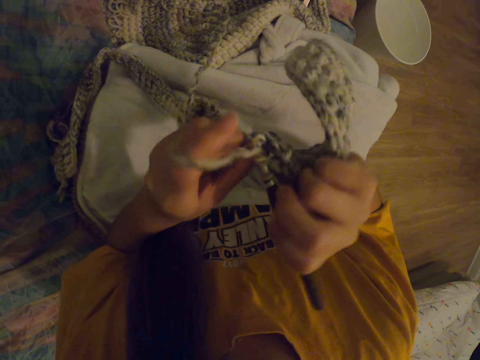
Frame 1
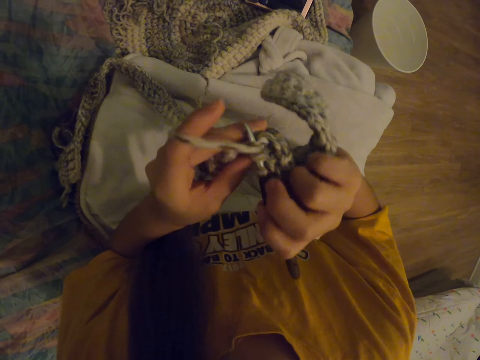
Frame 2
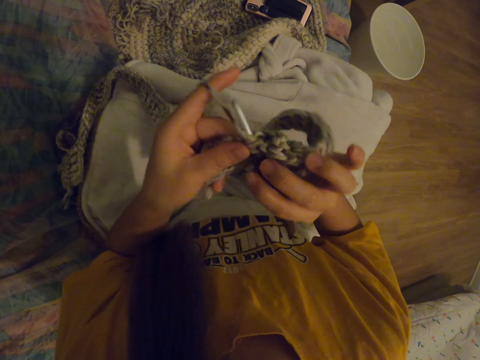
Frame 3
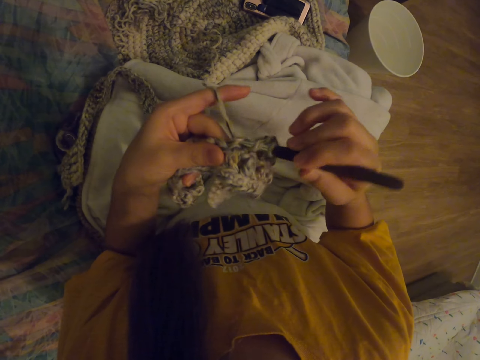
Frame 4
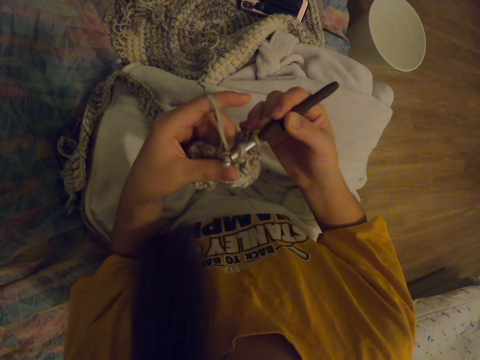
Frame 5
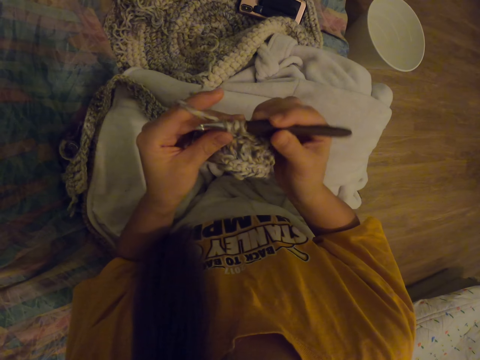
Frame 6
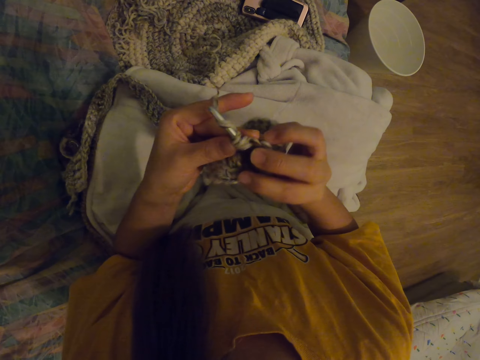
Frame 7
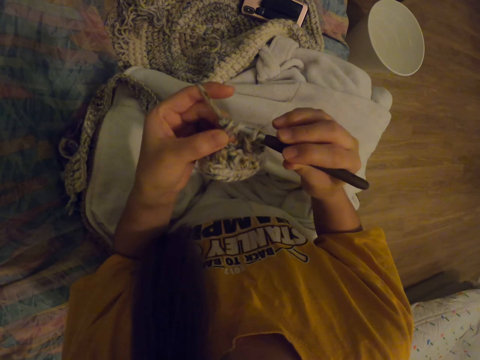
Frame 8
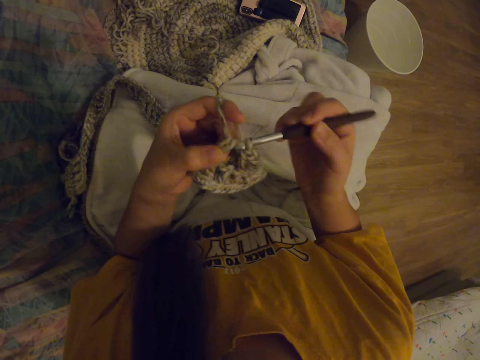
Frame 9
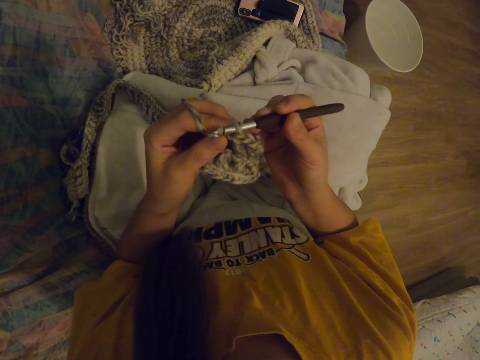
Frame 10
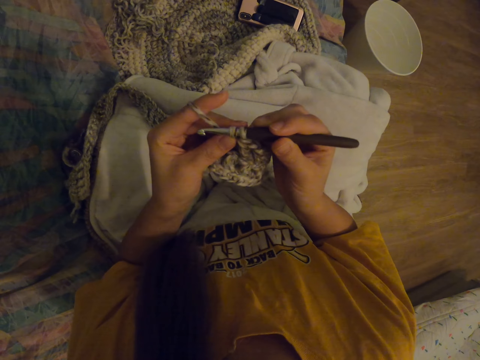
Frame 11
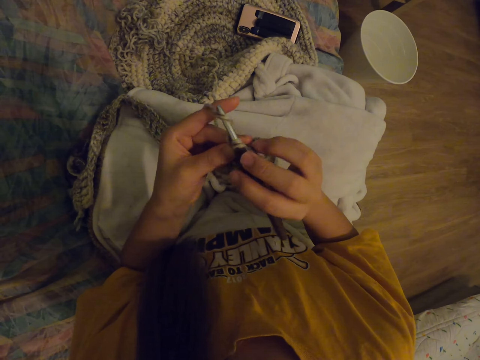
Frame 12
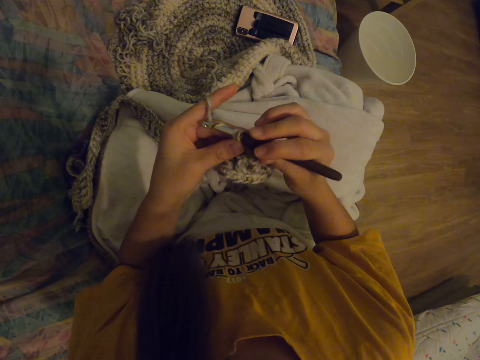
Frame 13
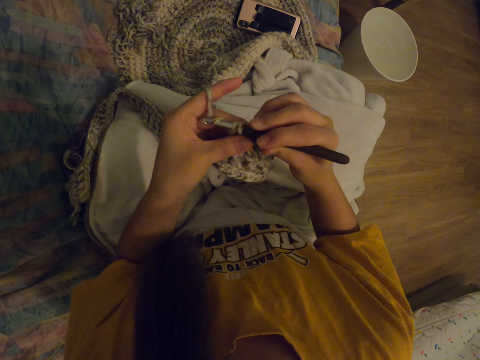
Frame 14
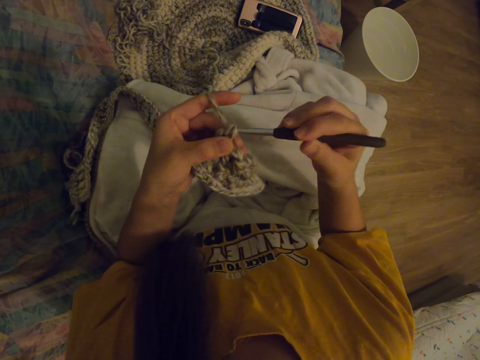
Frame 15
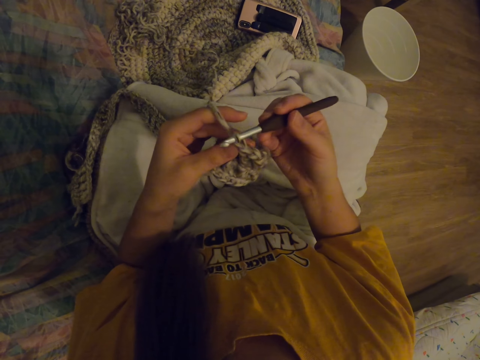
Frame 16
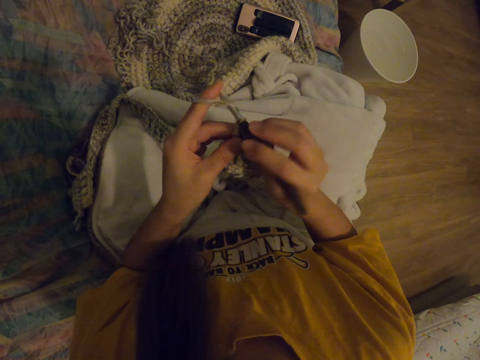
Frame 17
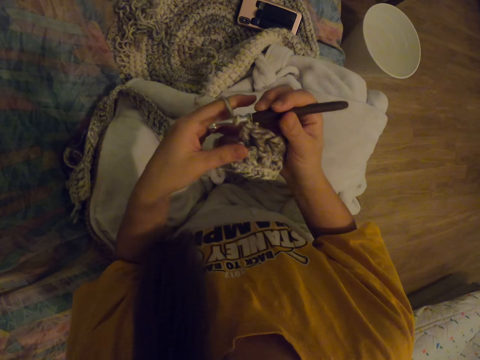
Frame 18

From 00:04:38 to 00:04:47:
The camera wearer puts the thread on the needle. They knit. They put the thread on the needle. They knit. They put the thread on the needle.

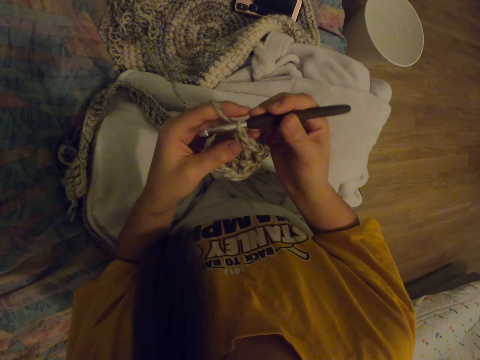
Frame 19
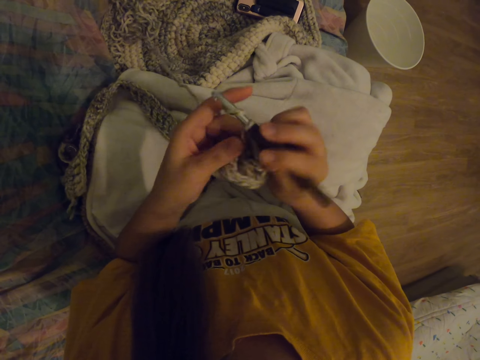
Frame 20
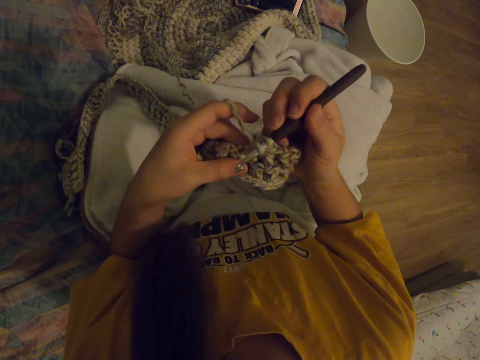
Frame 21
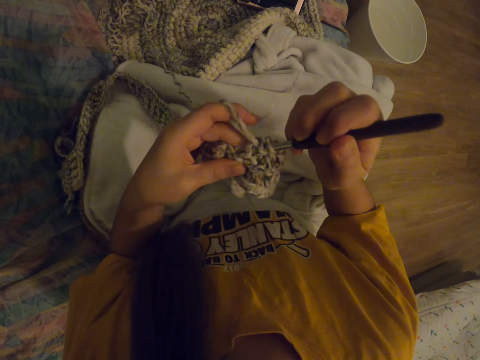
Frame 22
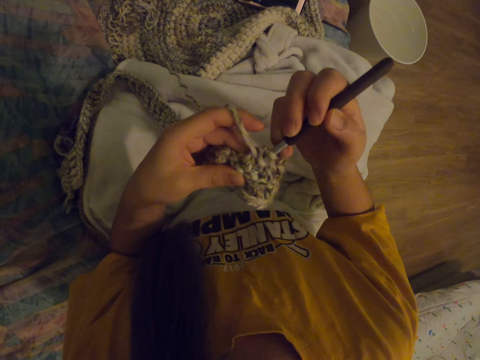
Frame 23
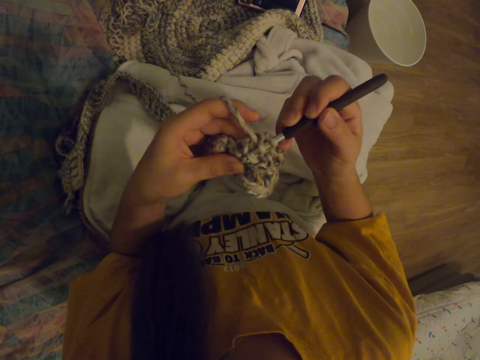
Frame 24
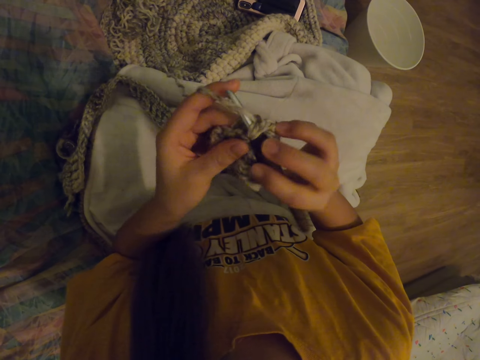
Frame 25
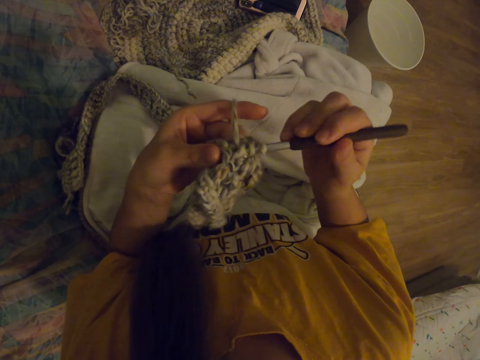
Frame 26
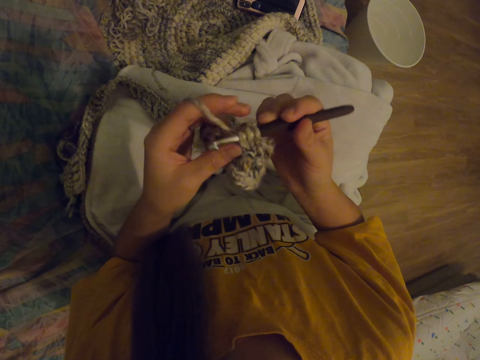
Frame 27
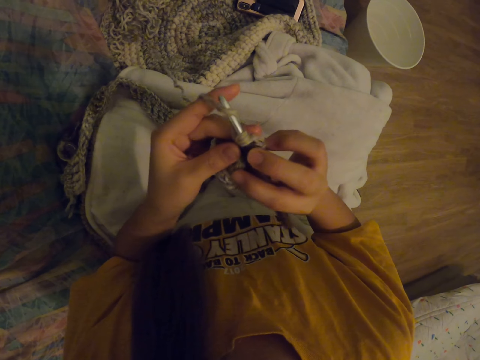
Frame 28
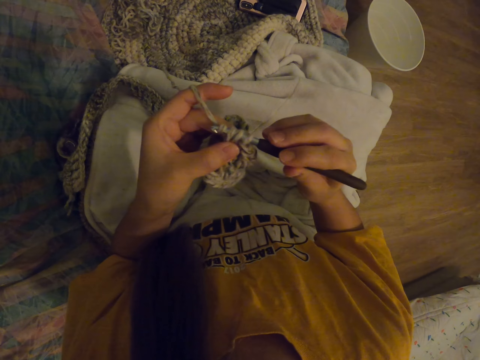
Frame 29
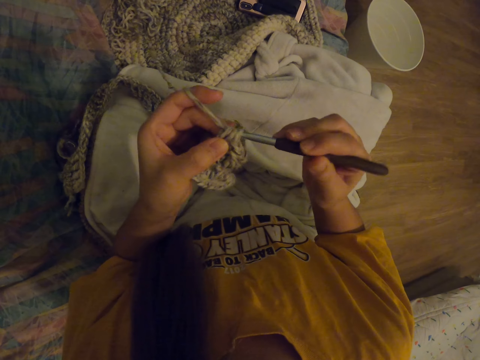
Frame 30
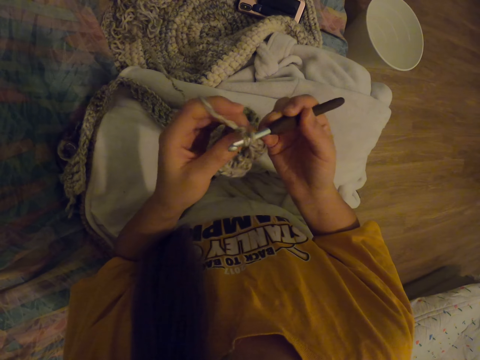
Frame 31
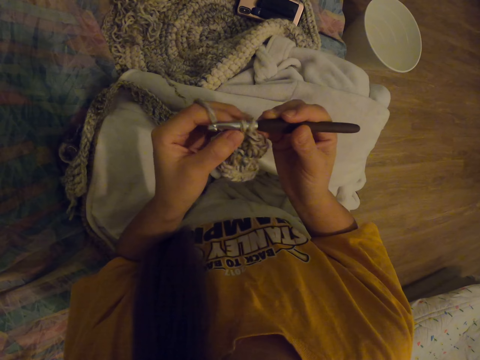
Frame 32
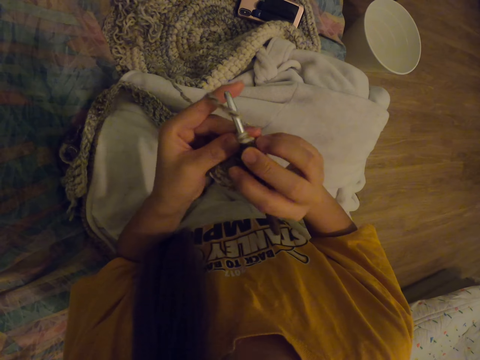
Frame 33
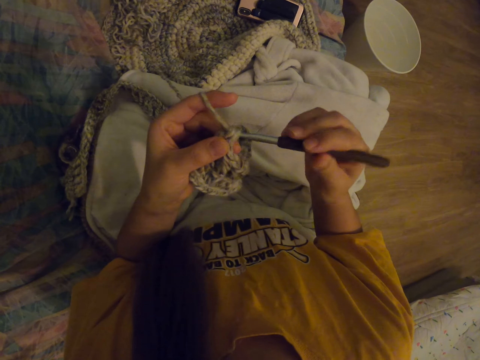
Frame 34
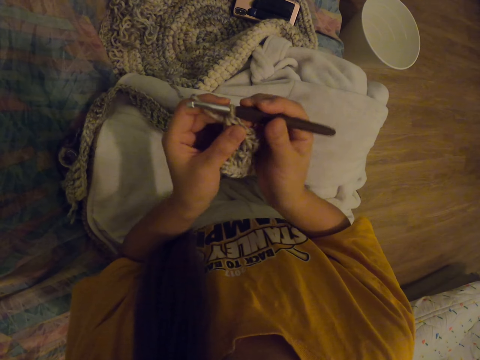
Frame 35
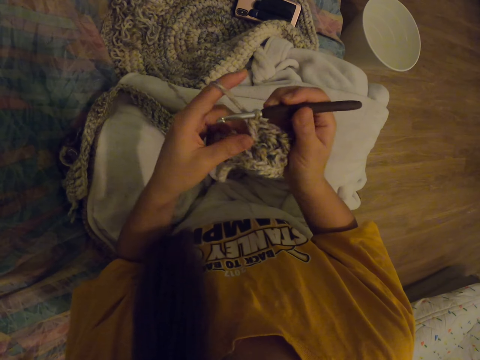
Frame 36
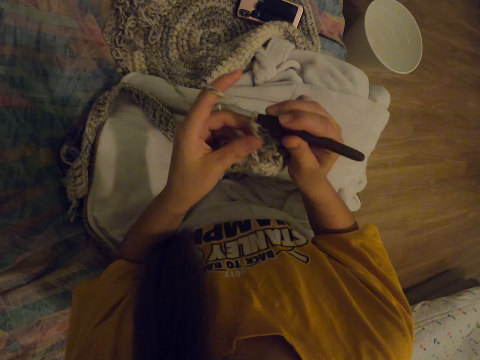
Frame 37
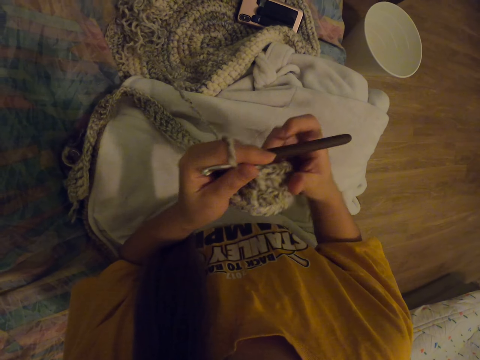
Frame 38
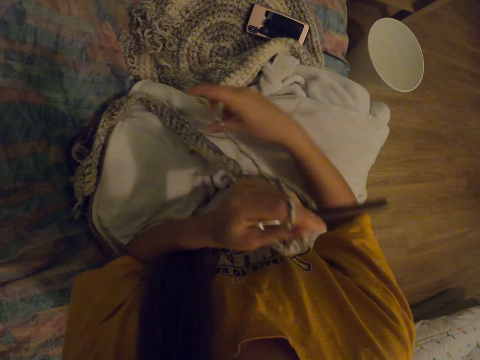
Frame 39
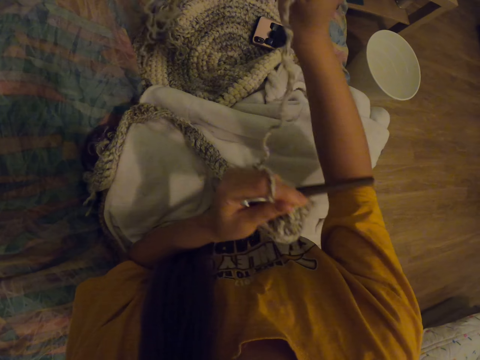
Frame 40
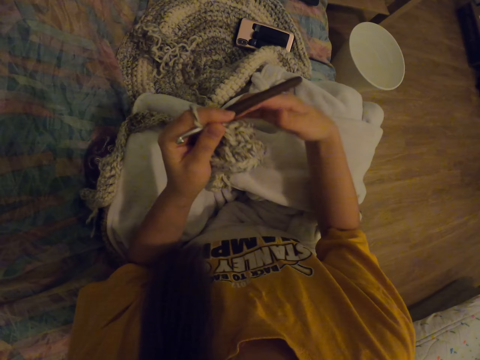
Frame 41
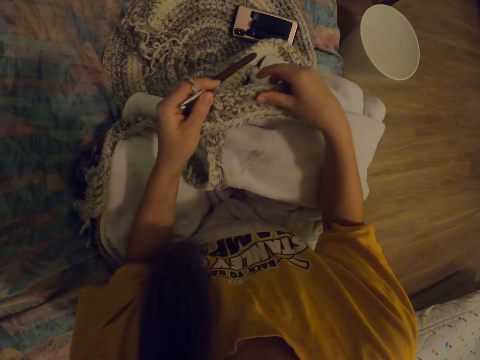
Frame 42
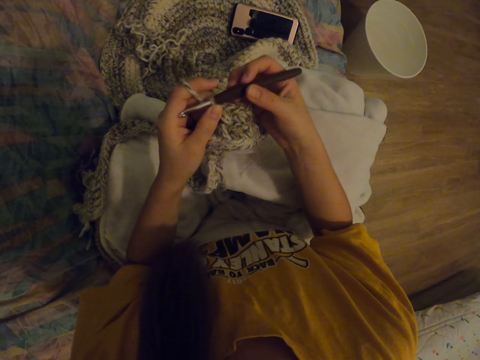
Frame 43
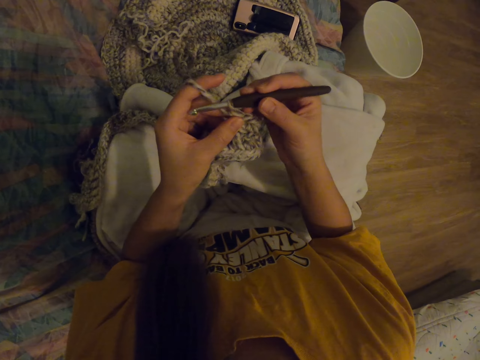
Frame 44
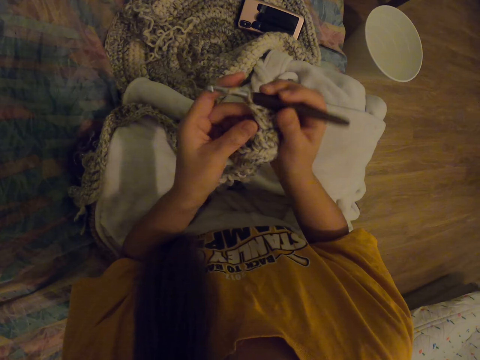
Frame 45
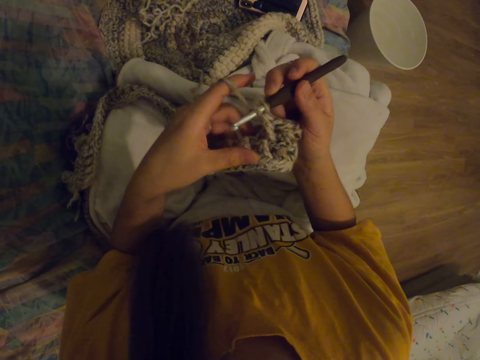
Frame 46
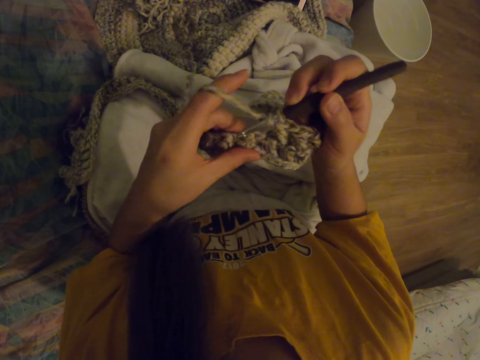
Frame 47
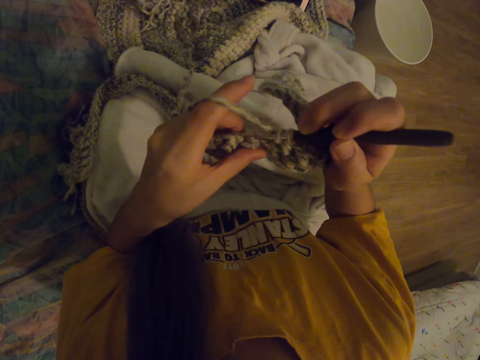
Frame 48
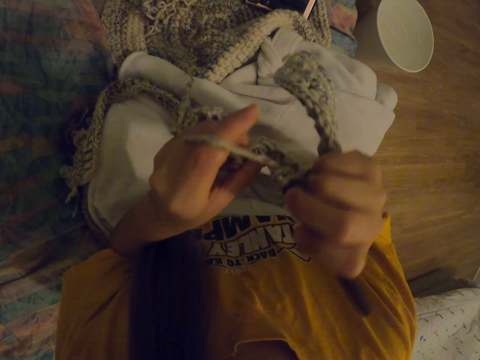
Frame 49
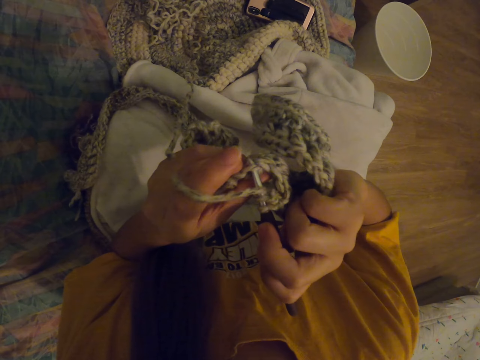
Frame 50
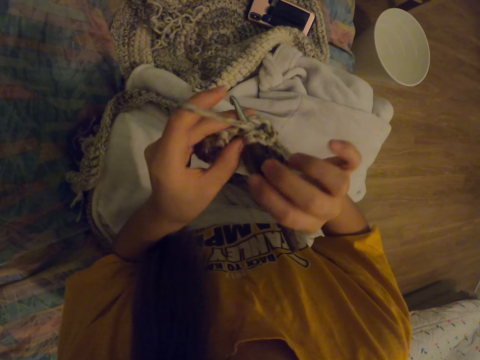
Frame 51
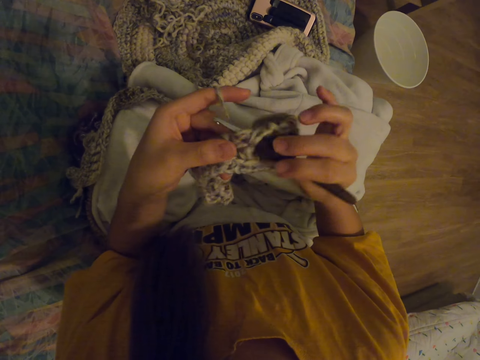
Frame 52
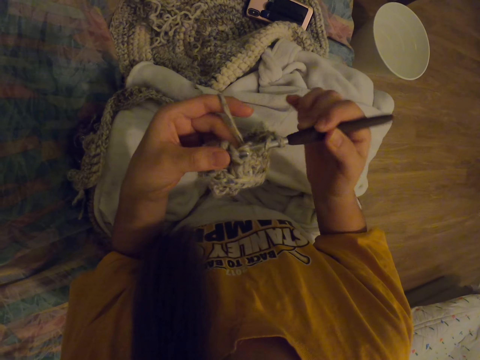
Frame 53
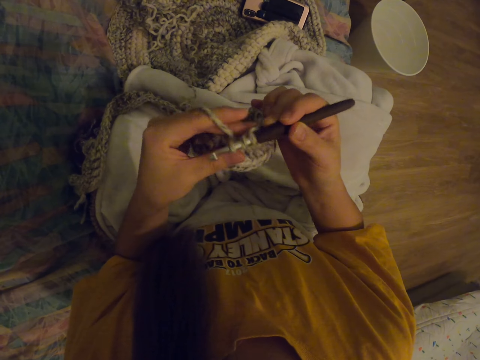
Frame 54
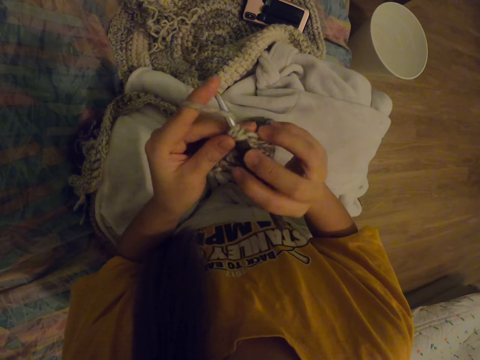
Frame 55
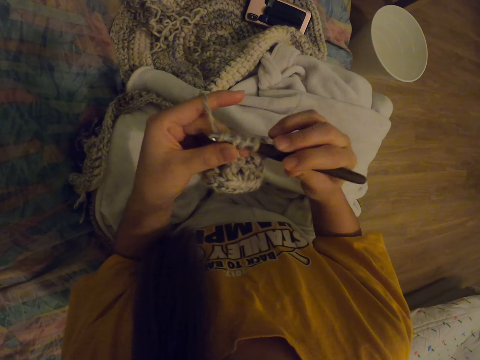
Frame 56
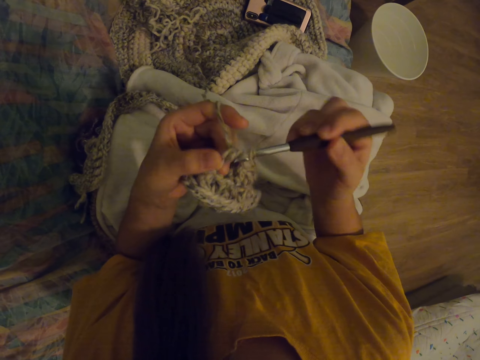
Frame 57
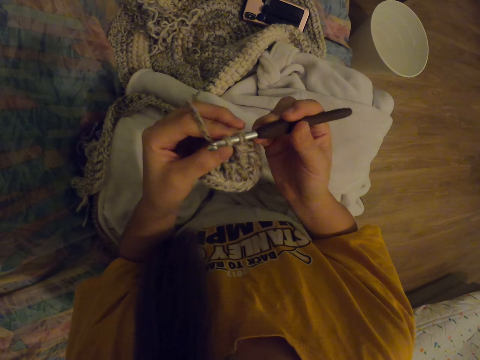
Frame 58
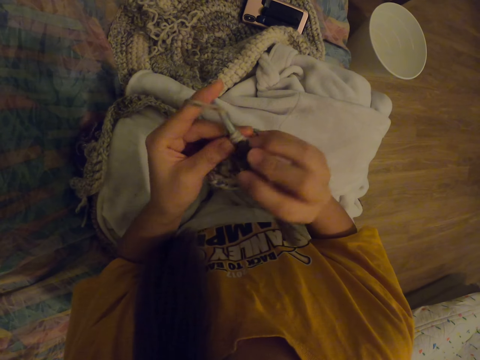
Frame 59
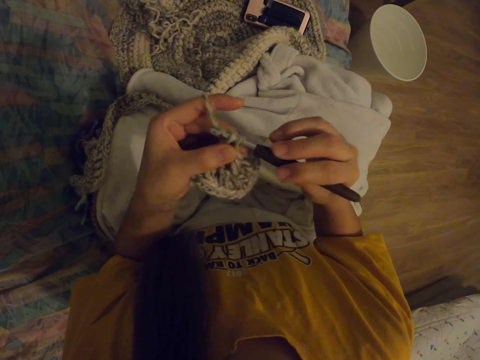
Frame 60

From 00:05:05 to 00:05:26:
The camera wearer inserts the crochet hook needle into the woolen piece. They pull a wool rope with the crochet hook needle. They stop sewing the woolen piece. They straighten the woolen rope. They pull the thread. They knit in a room. They insert the crochet hook needle into the woolen piece. They pull the wool rope with the crochet hook needle. They pull it again.
